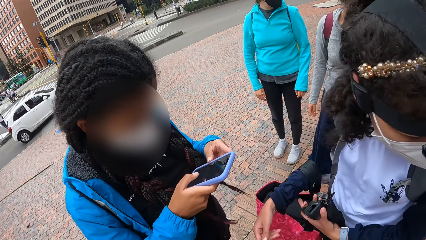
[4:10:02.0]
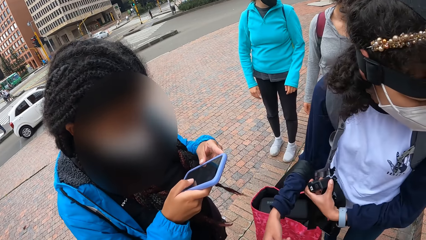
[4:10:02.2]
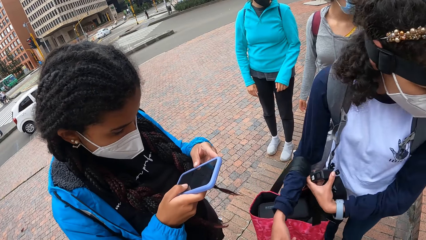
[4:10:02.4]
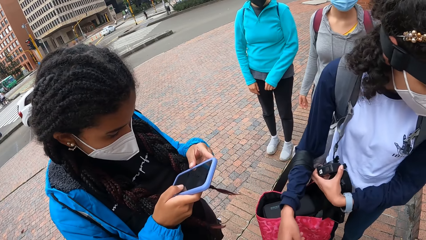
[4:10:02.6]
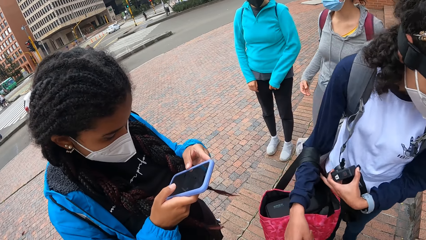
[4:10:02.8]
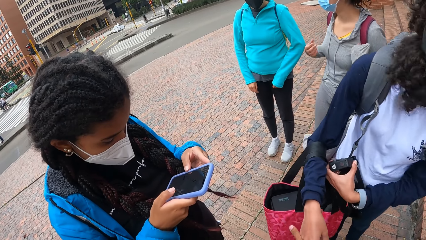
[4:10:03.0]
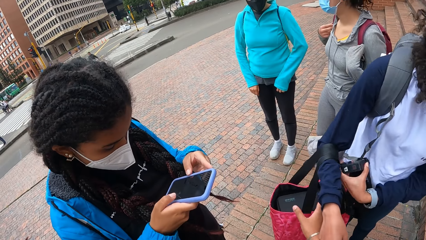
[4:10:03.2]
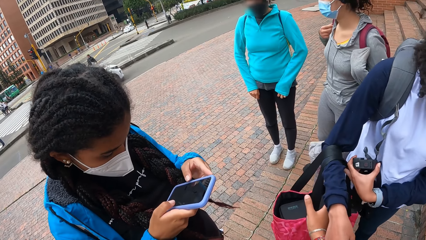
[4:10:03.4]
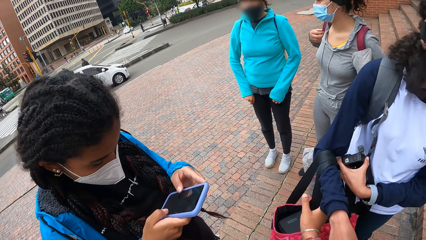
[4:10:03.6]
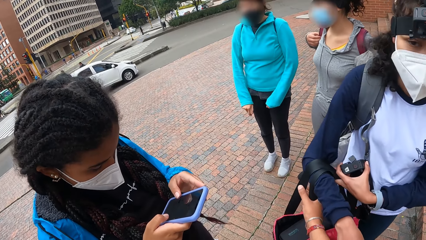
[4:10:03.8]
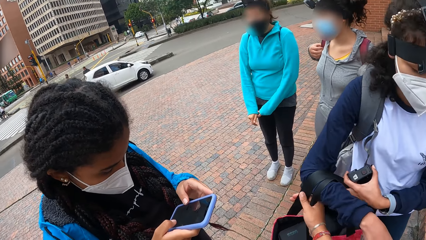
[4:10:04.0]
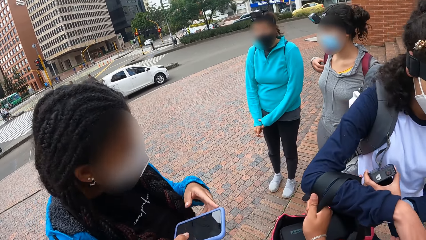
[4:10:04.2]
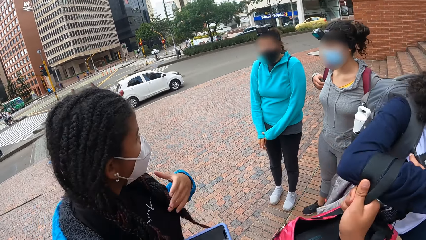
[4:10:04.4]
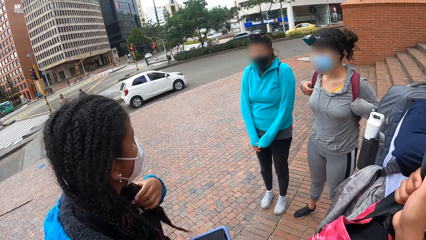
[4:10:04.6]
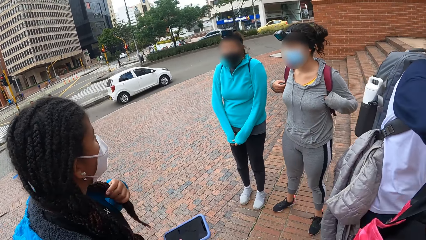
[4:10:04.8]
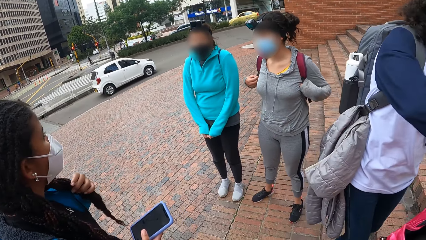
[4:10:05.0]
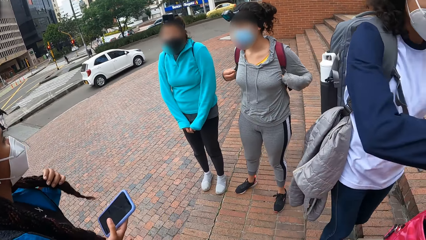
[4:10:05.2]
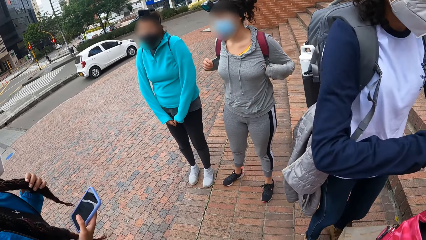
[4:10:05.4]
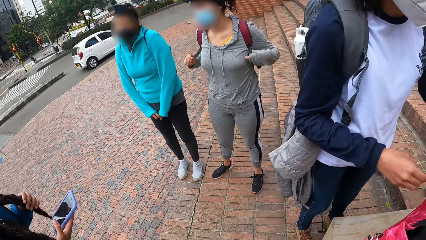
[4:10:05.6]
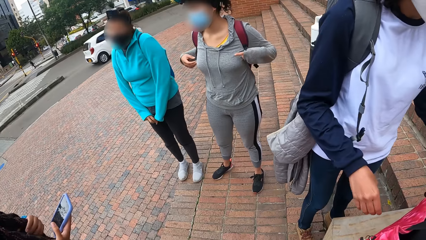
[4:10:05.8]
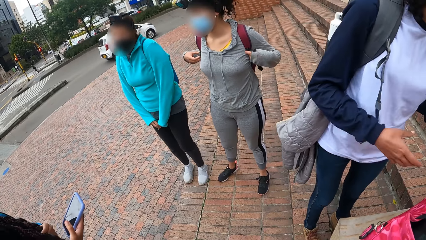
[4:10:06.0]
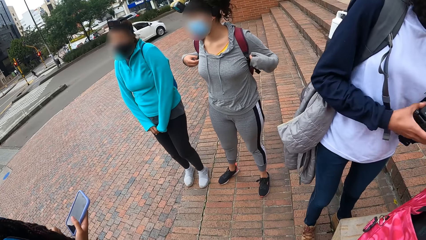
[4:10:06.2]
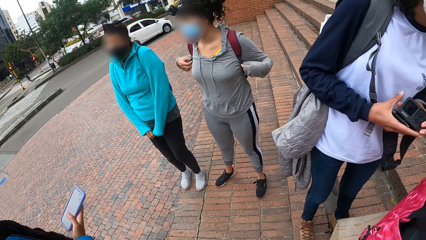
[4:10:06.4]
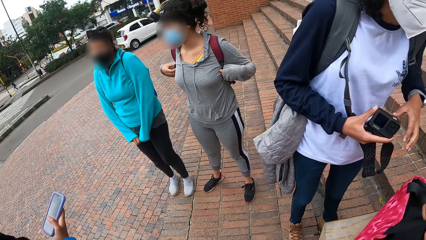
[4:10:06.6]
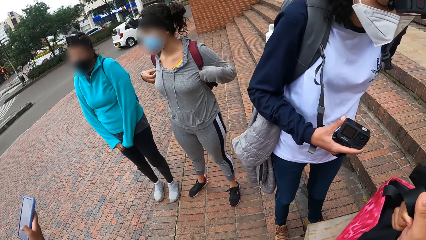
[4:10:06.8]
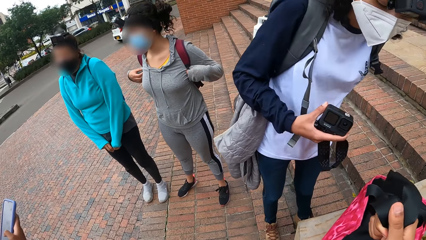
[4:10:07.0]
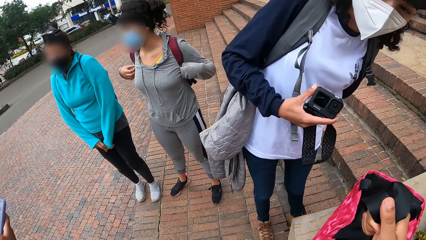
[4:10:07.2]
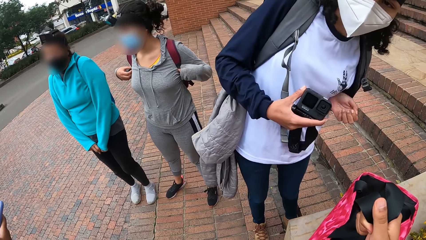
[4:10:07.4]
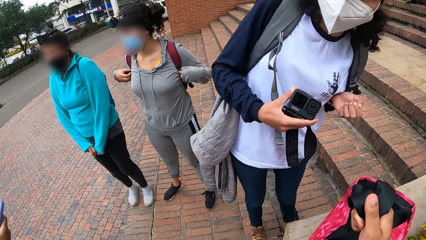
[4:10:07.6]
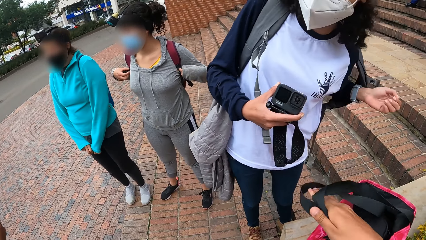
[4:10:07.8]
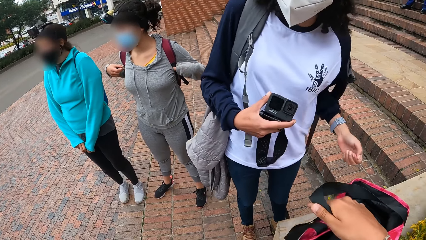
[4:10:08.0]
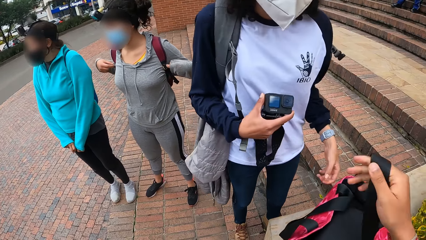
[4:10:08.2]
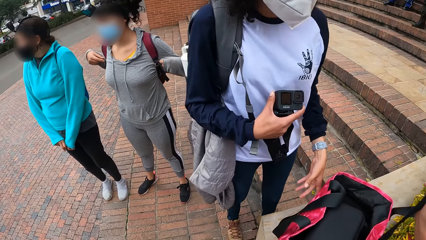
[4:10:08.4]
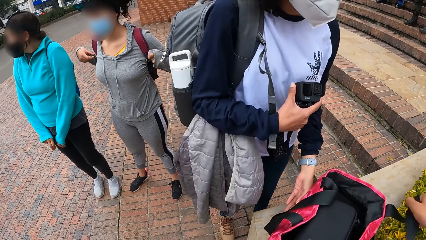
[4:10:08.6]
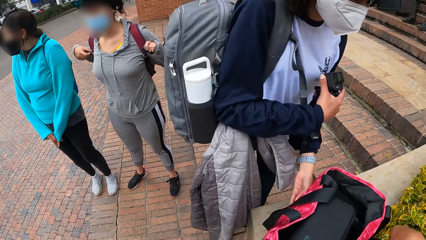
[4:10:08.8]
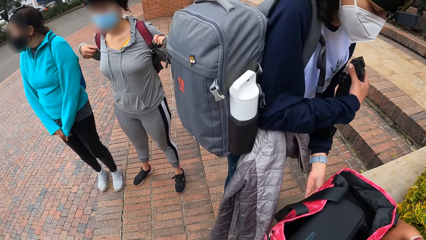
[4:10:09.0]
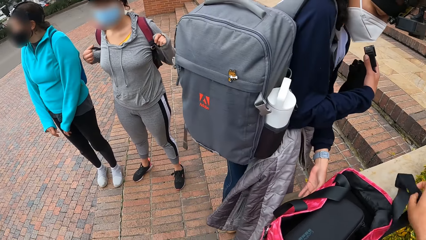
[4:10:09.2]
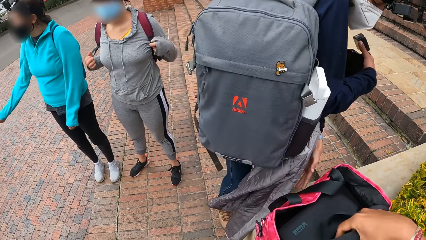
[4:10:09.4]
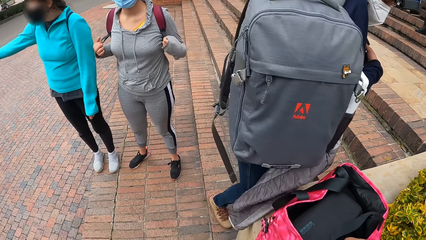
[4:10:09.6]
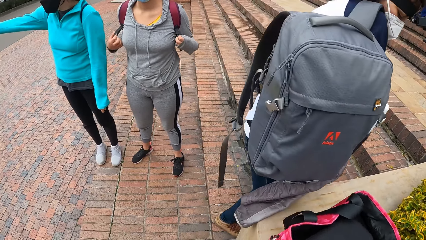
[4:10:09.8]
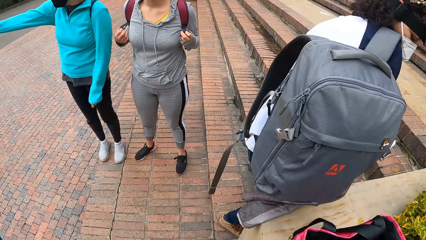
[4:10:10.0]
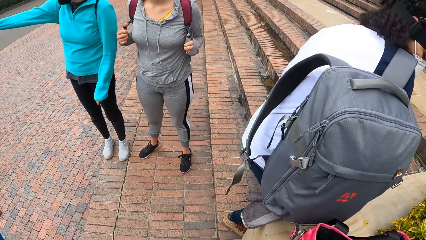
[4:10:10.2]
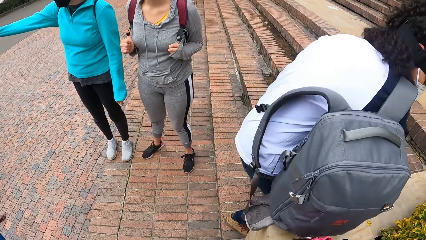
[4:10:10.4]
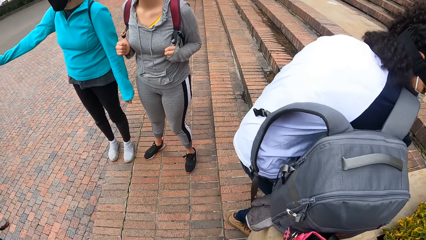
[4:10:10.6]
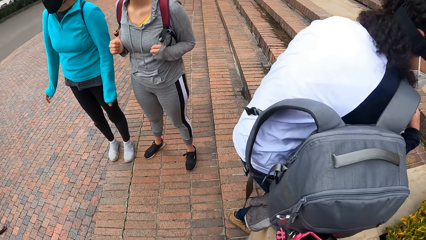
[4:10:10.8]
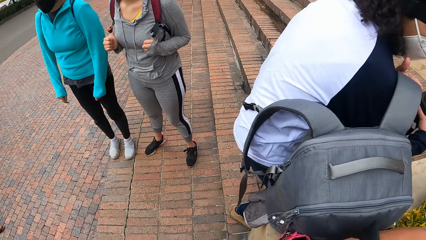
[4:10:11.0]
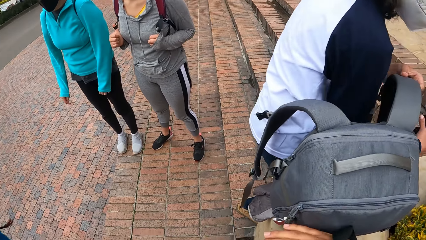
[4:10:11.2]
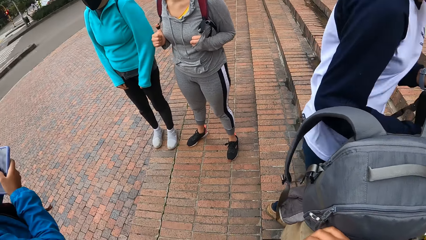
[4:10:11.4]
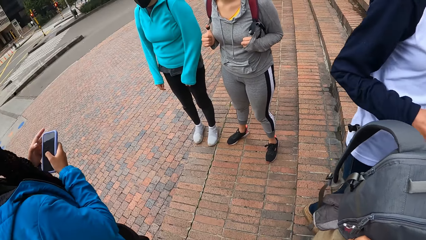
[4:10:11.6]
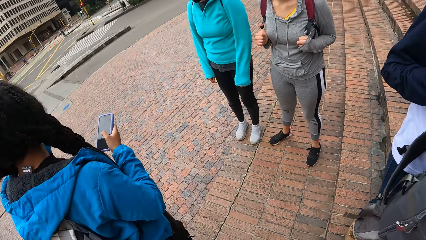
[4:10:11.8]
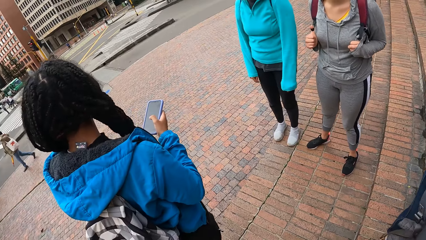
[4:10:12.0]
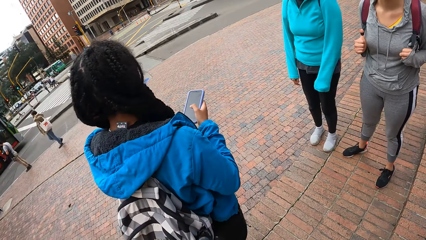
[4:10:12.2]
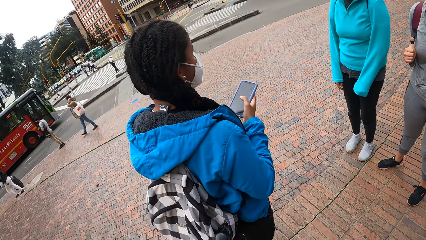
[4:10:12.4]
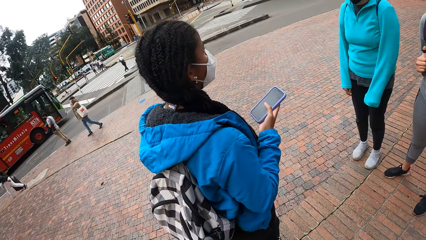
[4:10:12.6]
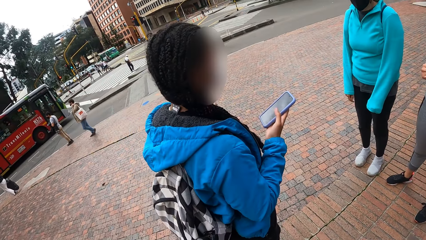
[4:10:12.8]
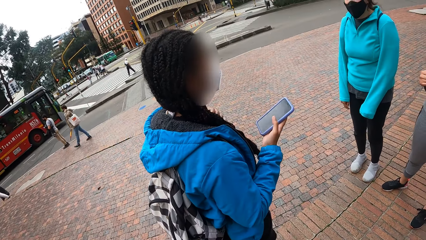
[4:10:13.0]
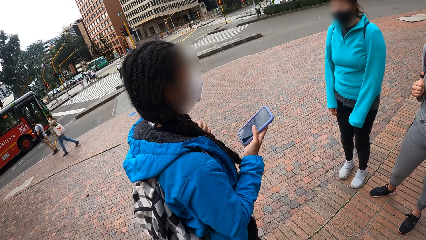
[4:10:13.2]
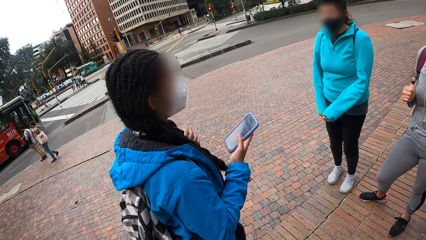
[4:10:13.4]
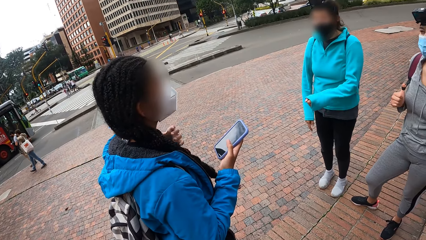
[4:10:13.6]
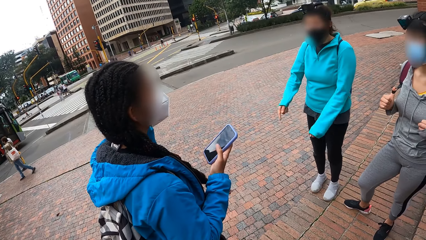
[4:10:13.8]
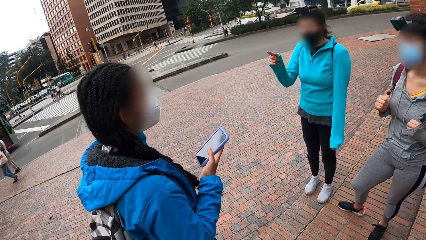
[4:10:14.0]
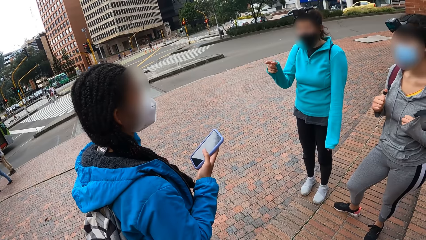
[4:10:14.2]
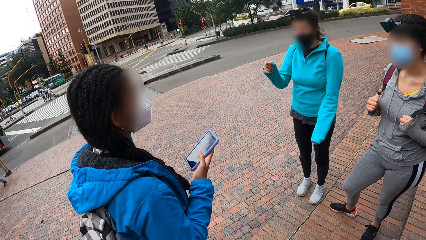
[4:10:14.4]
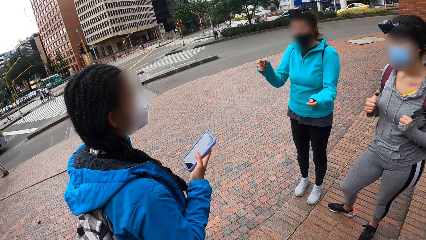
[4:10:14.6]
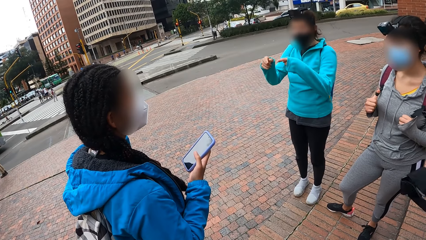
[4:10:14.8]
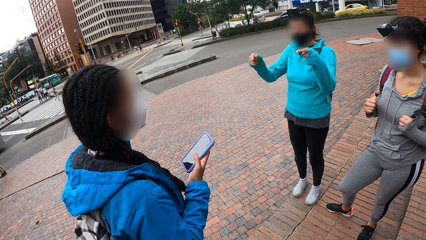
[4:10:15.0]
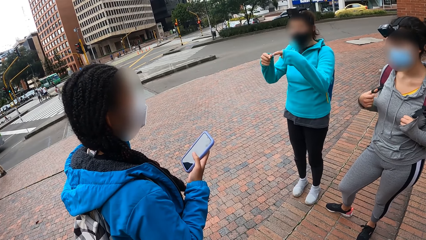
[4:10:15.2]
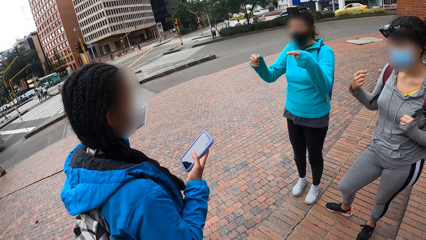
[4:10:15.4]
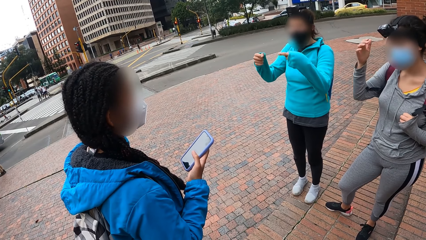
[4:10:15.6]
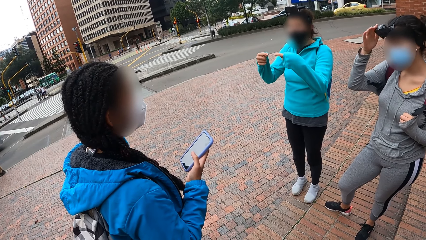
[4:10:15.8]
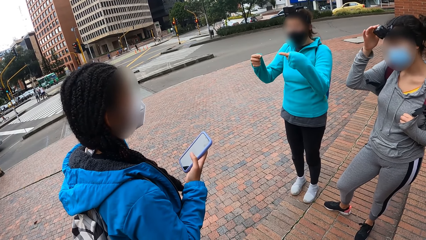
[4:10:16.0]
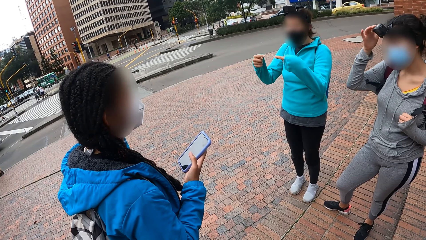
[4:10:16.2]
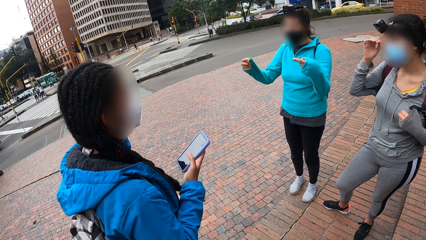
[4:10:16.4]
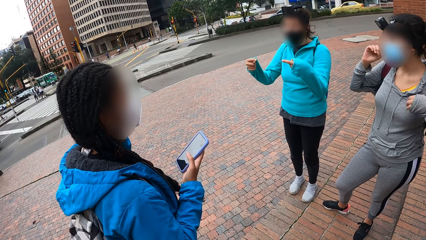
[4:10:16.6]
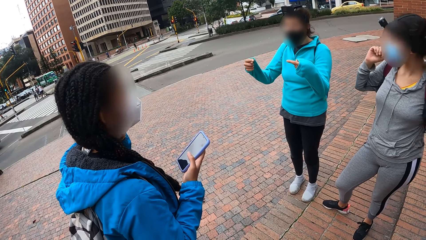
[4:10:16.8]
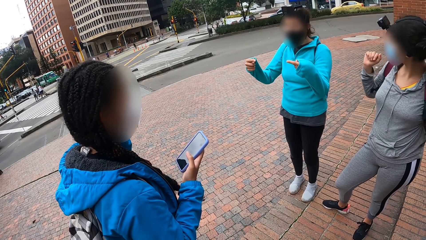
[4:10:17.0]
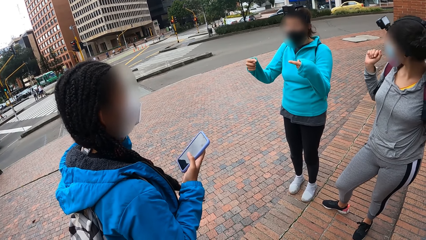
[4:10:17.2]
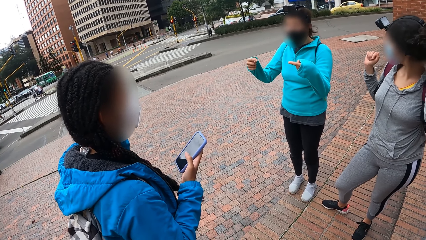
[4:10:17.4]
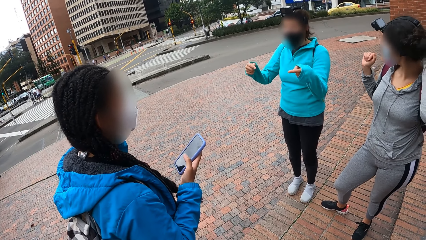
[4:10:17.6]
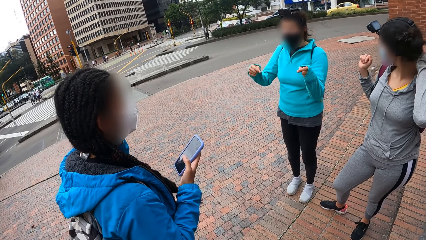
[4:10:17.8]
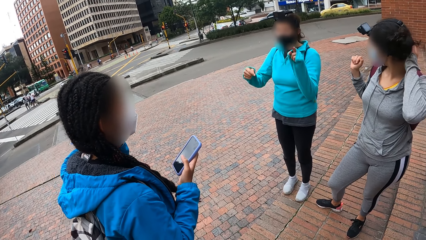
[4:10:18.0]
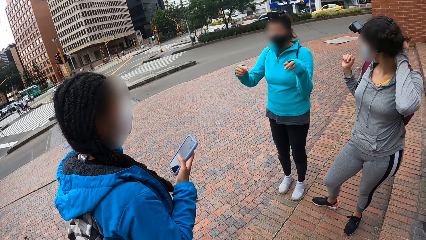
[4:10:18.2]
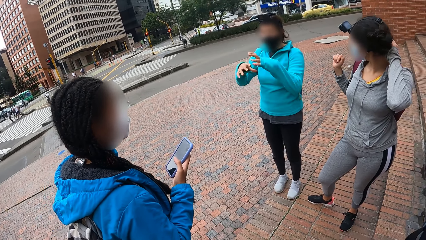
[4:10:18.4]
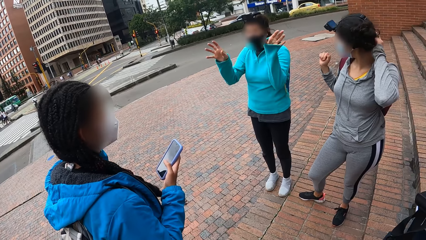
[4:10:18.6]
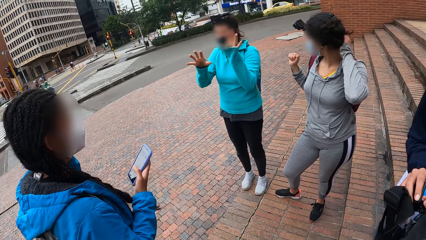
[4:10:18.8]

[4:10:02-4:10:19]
A woman touches the handle of the knapsack with her left hand. The camera wearer carries the knapsack or bag with her right hand. The woman transfers the camera from her left hand to her right hand. The camera wearer puts the bag down. Another woman removes the backpack from her back with her hands. The other woman places the backpack on a short wall.
